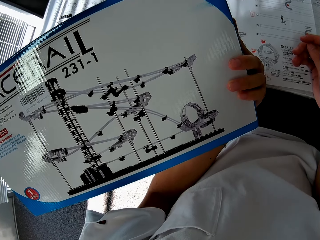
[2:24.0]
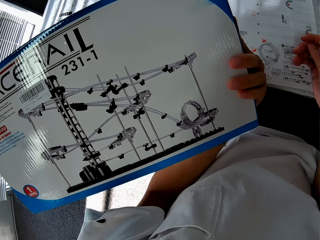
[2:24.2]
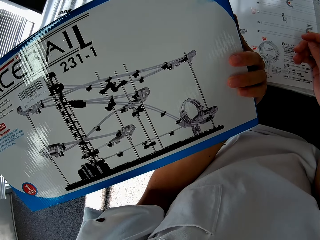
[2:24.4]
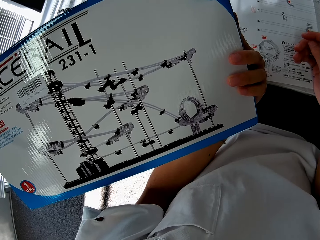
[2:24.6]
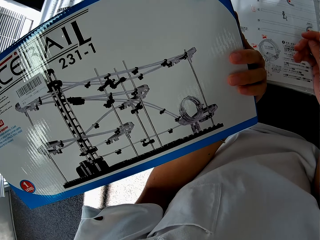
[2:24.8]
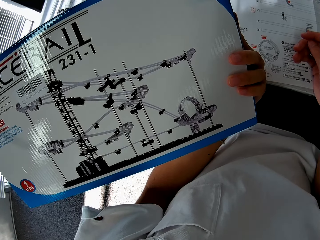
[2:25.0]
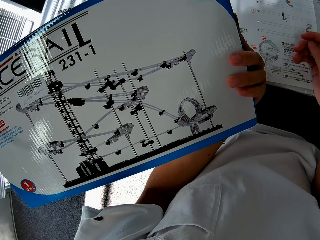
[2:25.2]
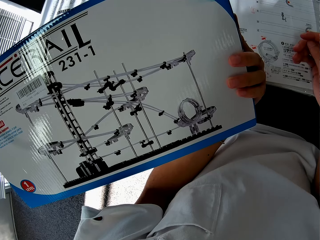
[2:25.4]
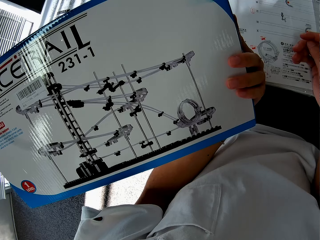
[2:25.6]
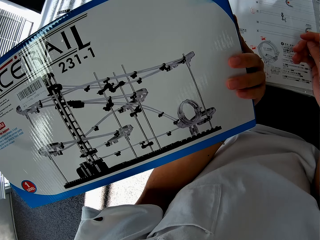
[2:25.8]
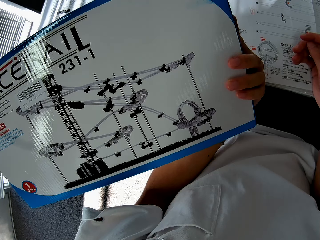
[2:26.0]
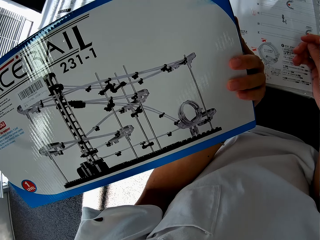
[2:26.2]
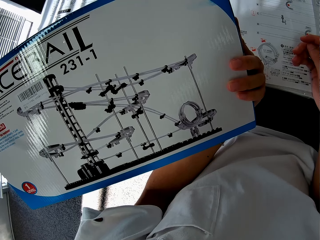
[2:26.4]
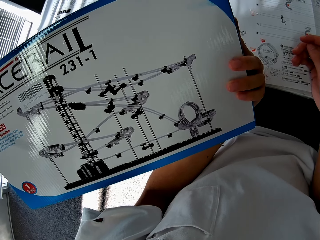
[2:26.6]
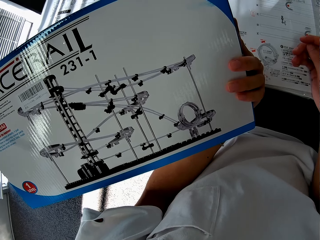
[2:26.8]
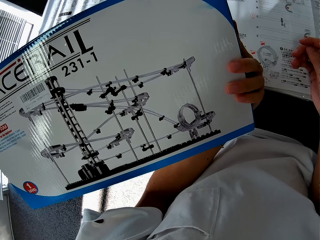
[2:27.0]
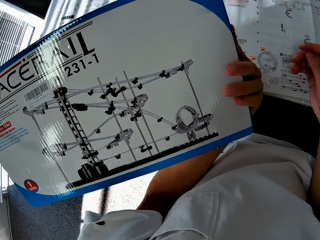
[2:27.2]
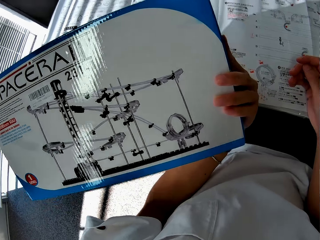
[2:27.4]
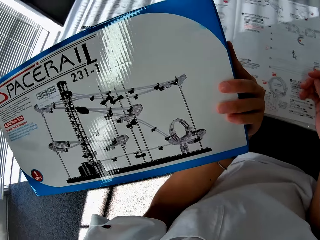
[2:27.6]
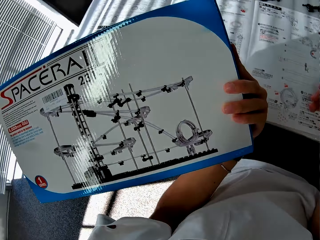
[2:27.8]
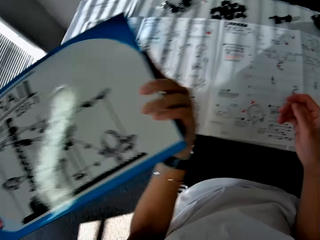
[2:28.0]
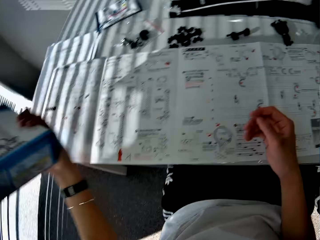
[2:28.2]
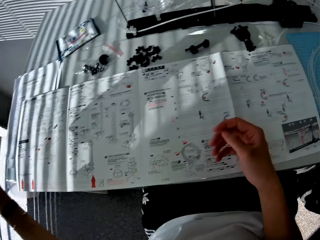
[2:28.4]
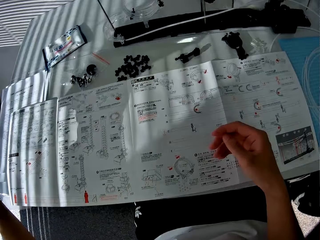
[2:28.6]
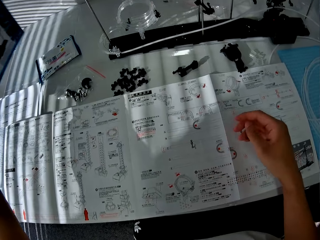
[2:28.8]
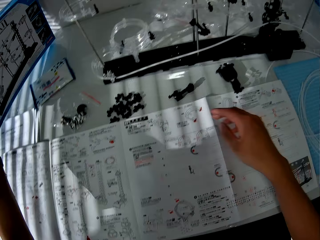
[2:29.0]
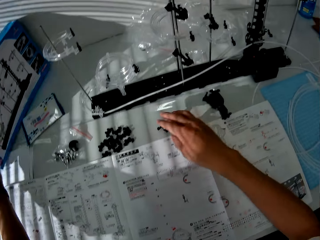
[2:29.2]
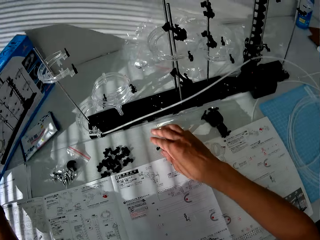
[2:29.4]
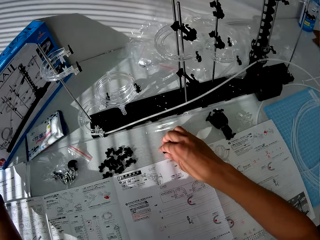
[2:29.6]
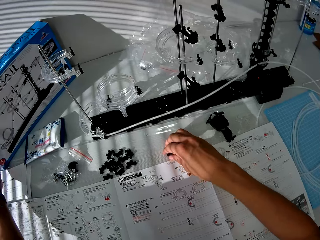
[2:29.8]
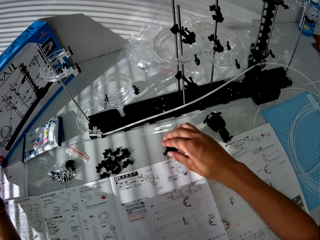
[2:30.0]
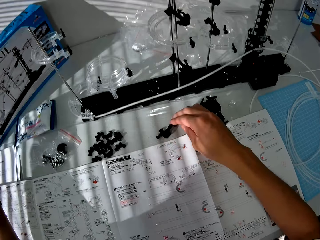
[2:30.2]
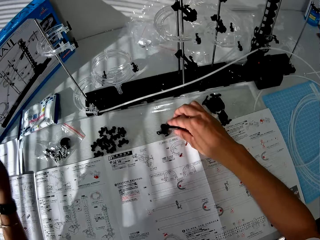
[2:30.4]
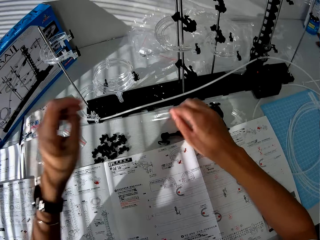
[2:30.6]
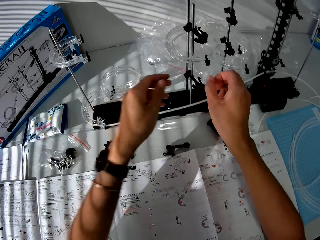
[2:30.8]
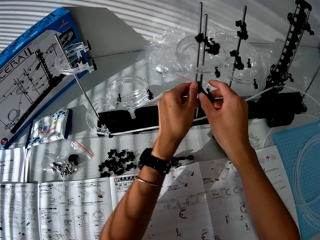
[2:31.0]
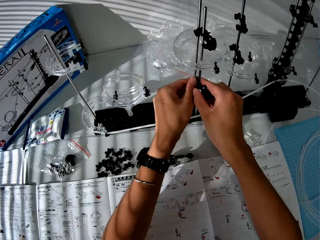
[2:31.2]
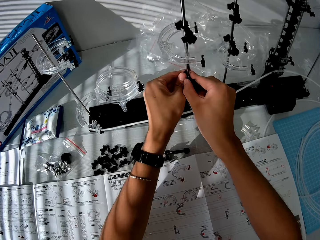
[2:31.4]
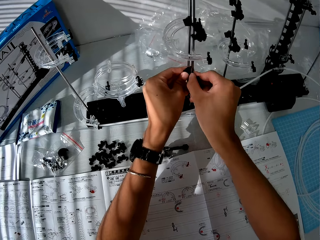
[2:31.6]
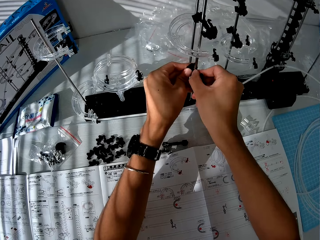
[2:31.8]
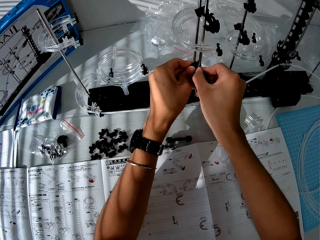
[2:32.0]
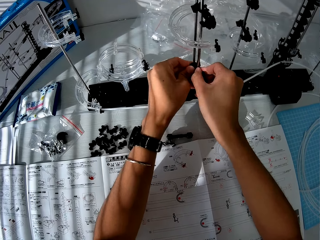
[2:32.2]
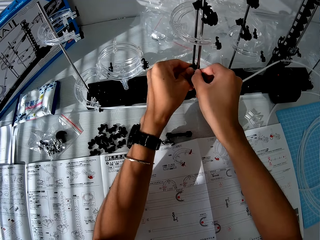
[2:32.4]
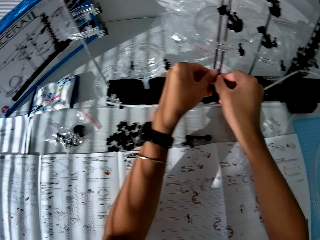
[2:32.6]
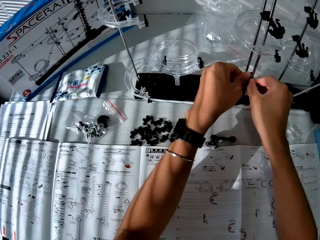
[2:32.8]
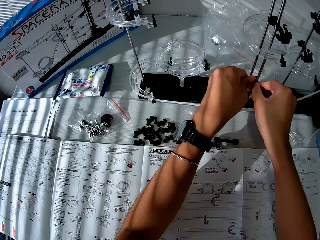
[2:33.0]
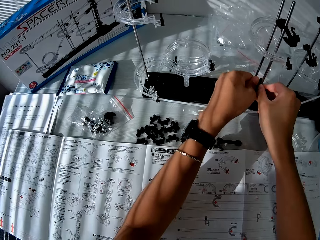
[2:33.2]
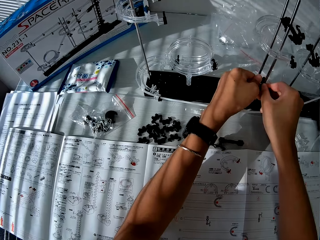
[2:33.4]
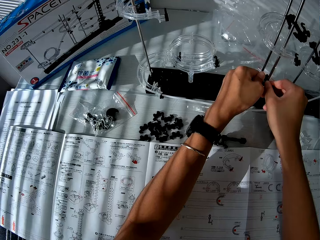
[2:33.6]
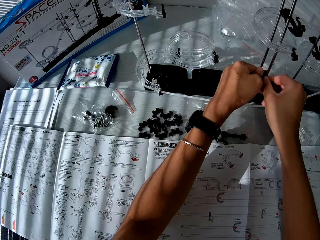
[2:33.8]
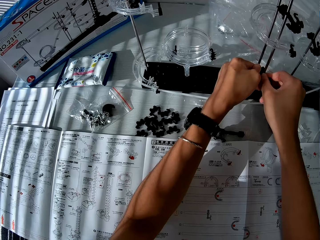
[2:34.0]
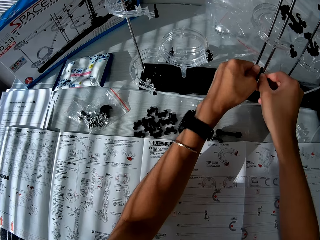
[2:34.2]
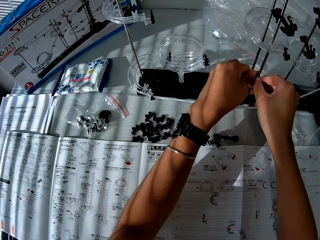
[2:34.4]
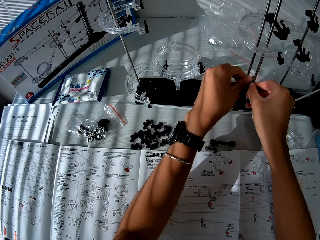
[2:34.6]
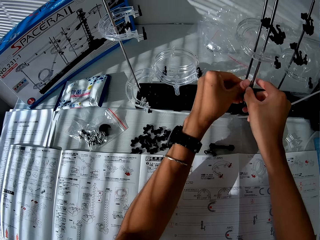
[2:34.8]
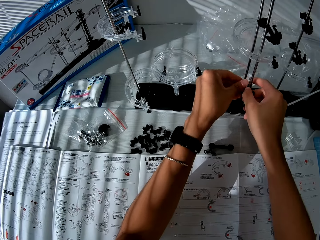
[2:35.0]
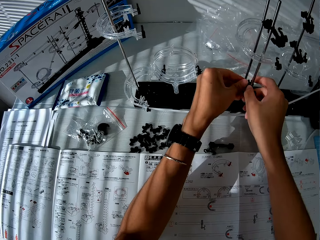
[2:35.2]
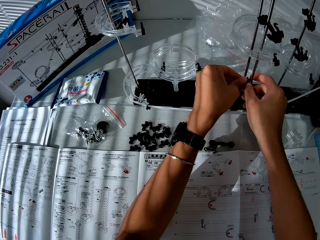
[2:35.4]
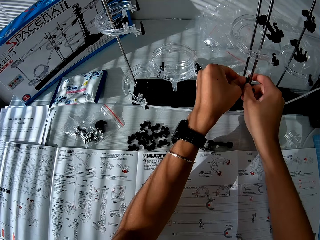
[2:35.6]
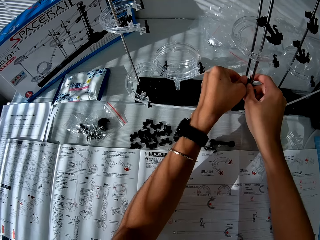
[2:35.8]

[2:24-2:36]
The camera wearer moves his hand. He places a spacerail box on a table. He adjusts the toy setup. He touches a spacerail part, moves his hands, and holds the spacerail part on a shaft. He pulls the spacerail part down the shaft. He tightens the spacerail part on the shaft.

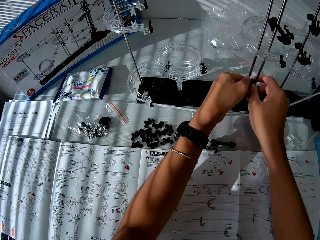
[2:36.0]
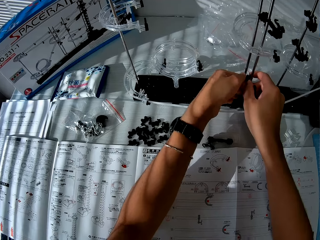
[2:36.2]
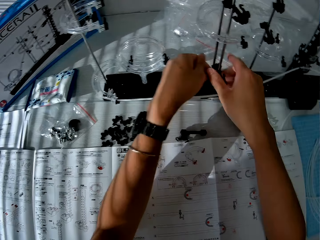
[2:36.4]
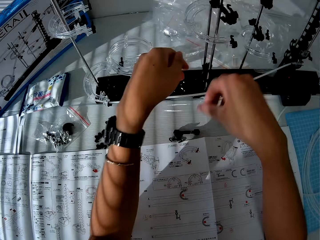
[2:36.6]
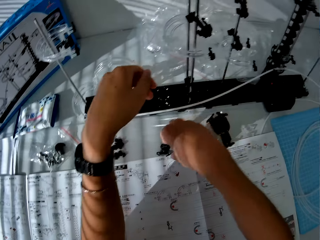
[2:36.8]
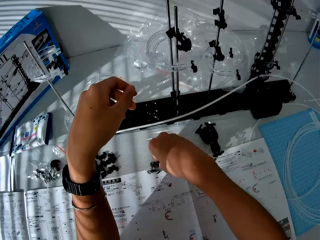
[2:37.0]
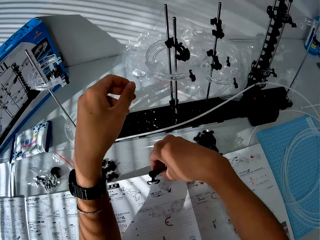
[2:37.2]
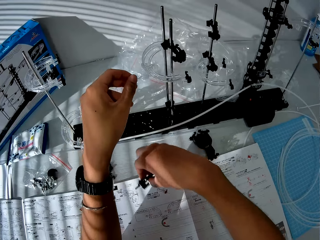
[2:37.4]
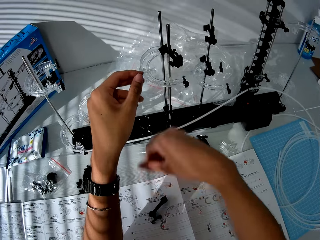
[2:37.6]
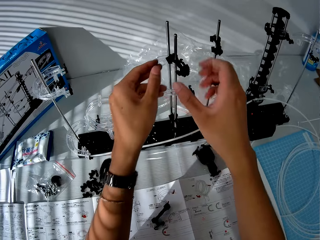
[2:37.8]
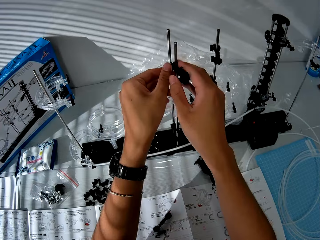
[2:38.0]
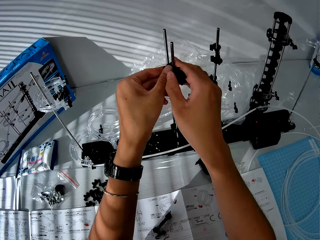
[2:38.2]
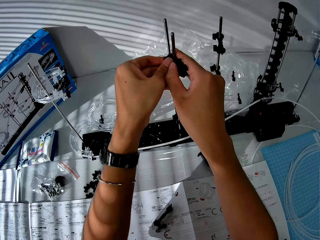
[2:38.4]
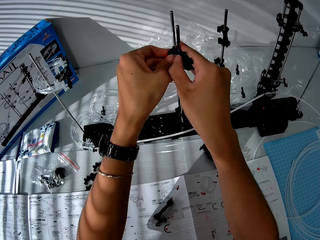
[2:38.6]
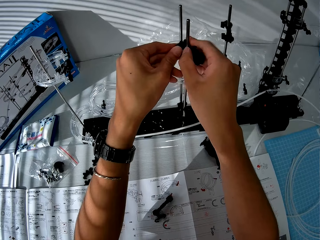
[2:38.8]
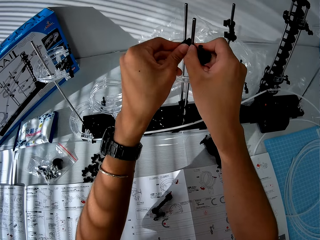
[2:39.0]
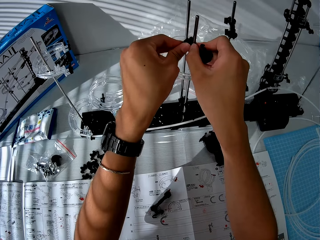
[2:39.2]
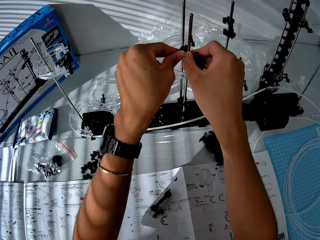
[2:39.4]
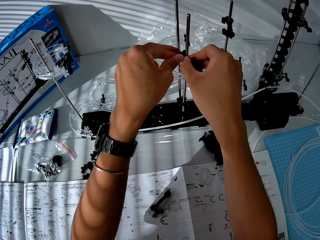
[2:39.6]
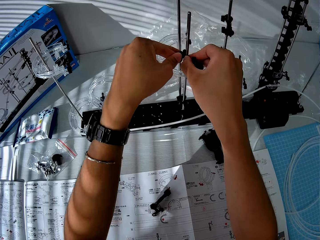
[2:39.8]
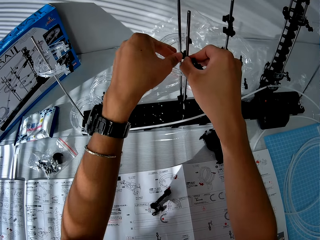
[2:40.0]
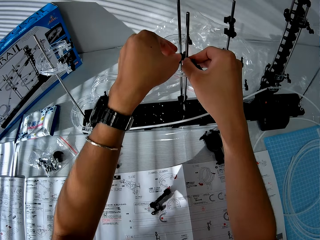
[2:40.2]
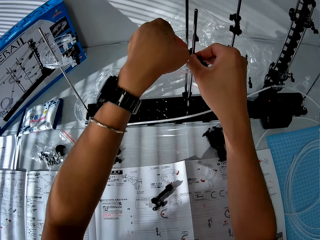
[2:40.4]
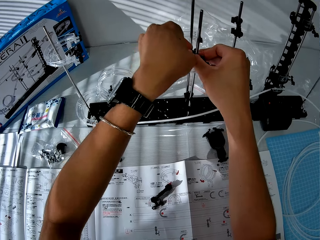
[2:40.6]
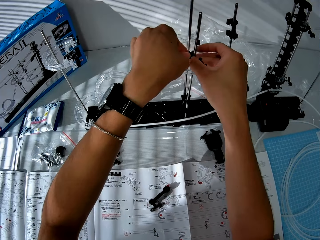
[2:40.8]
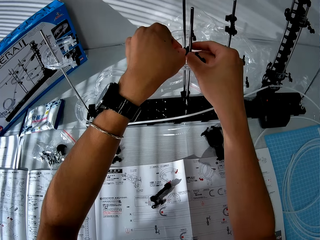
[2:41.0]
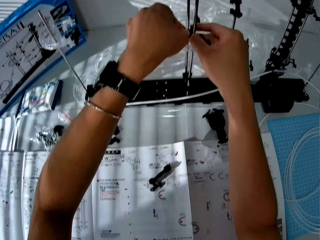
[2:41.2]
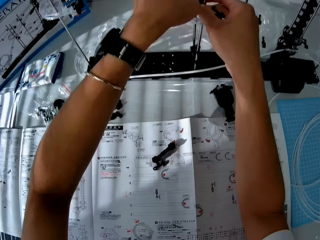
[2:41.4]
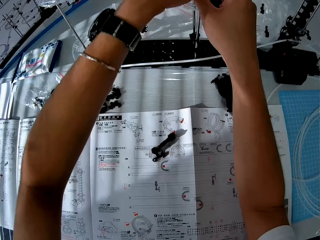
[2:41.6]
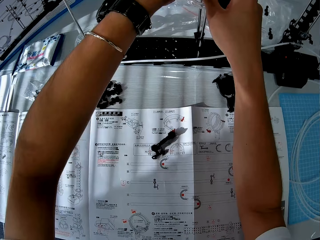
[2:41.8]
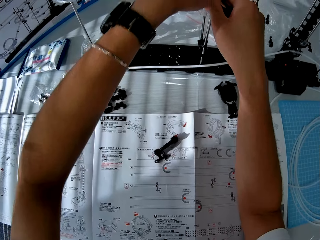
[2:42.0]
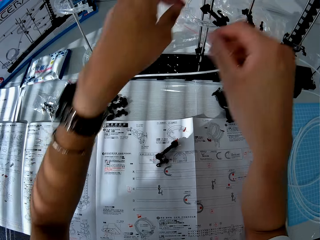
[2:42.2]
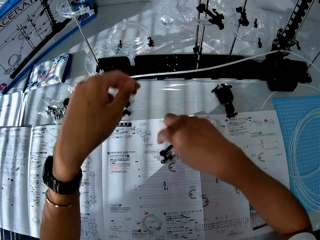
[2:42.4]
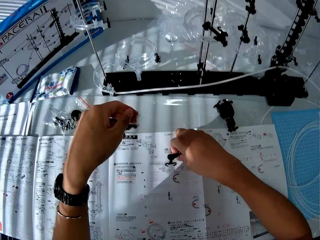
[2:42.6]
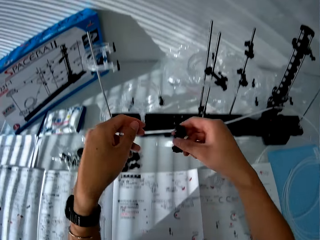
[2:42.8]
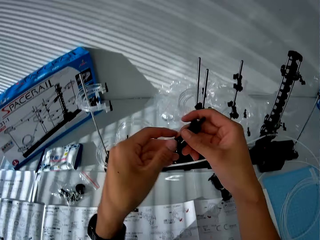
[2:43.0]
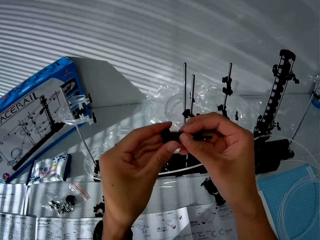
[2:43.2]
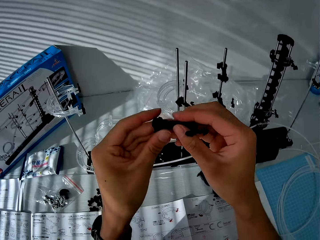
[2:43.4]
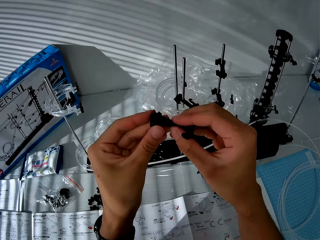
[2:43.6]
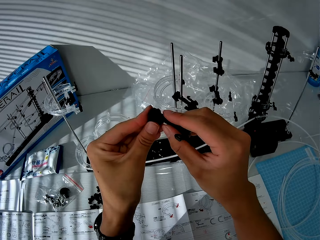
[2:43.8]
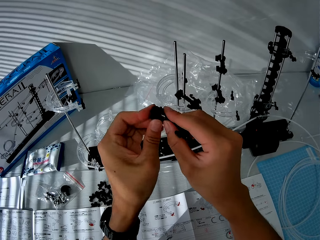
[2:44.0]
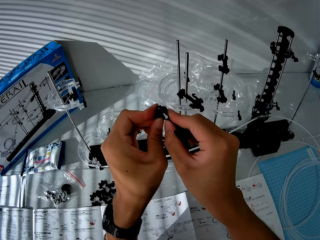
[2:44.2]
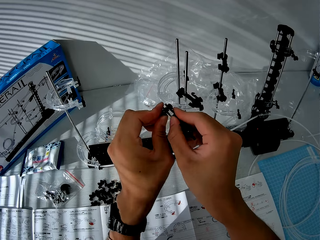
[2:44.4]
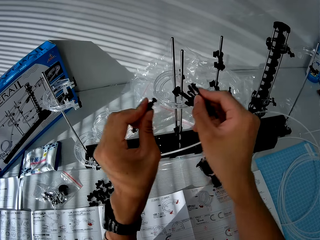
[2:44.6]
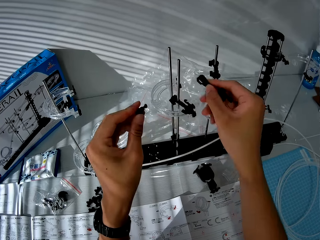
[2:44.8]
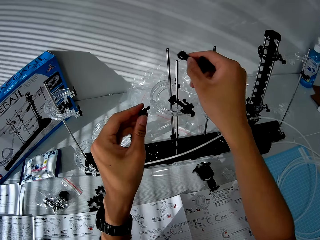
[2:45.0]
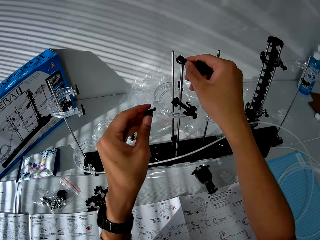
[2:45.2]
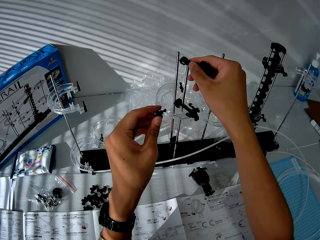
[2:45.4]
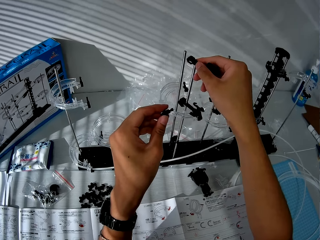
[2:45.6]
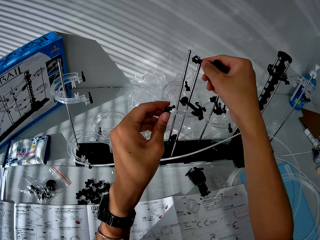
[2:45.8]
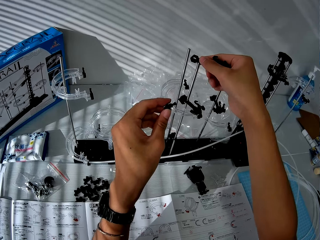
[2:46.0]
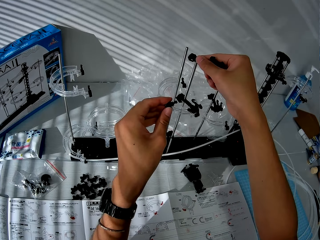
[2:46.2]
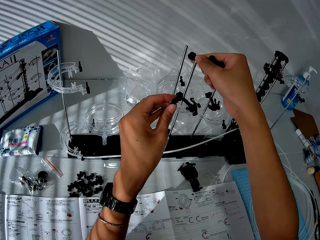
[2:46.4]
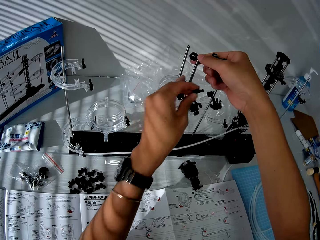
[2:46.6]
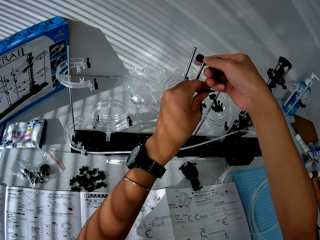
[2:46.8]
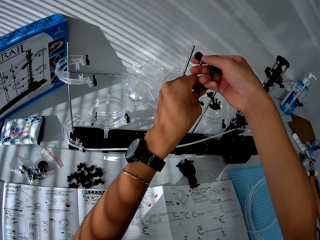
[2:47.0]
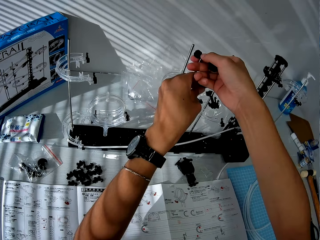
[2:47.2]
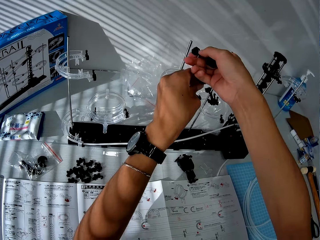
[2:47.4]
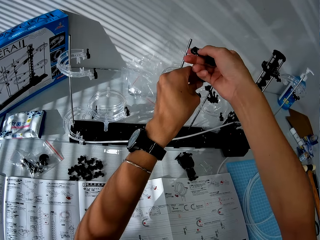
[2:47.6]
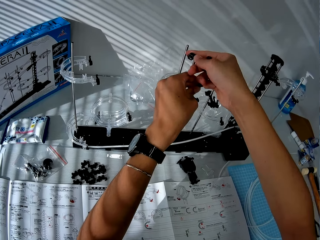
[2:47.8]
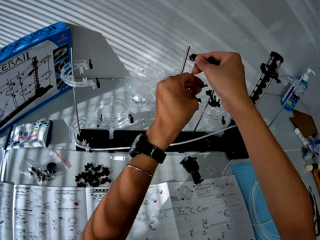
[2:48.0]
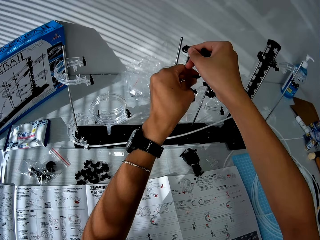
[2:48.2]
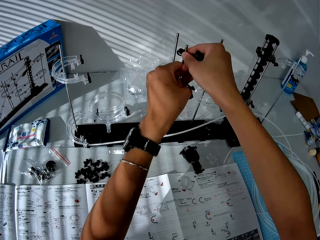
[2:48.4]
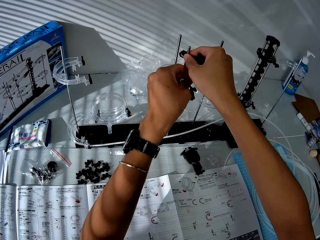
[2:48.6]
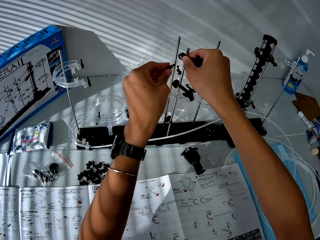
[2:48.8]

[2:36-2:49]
The camera wearer moves his hands. He picks up a spacerail part and drops the spacerail part on a table. He holds the spacerail part on a shaft, loosens the spacerail part, pulls down the spacerail part, and tightens the spacerail part on the shaft. He moves a camera. He grabs a component or spacerail part on the table. He holds the spacerail part, separates the spacerail part, and places the spacerail part on the shaft. He holds the spacerail part with his left hand. He fixes the spacerail part on the shaft. He moves his left hand.
